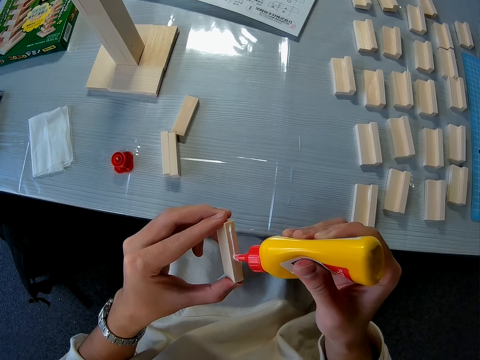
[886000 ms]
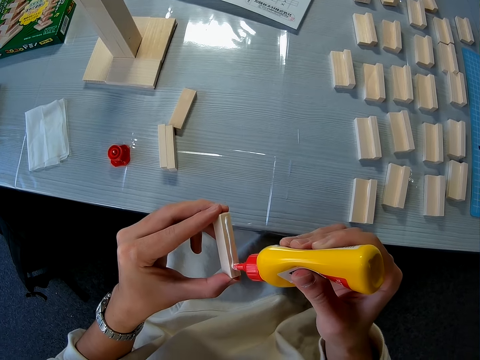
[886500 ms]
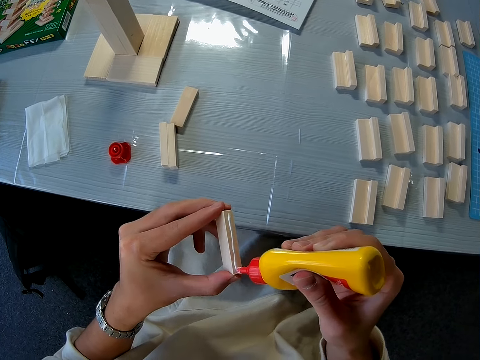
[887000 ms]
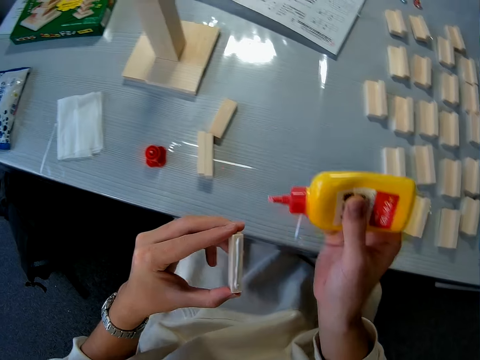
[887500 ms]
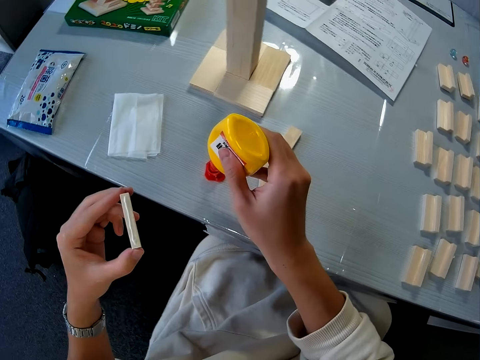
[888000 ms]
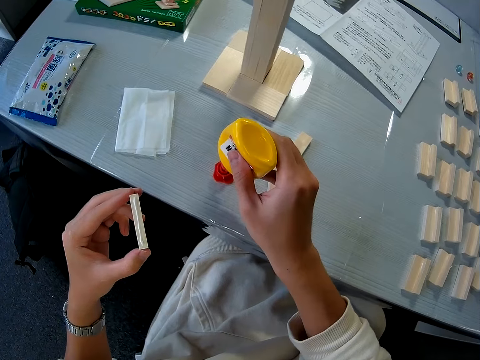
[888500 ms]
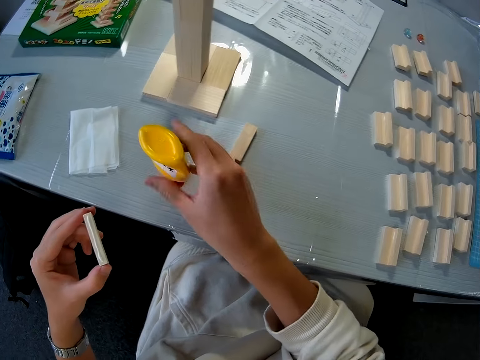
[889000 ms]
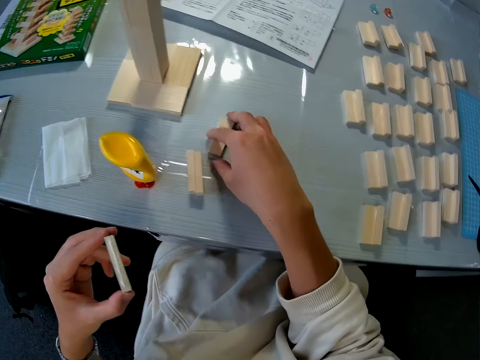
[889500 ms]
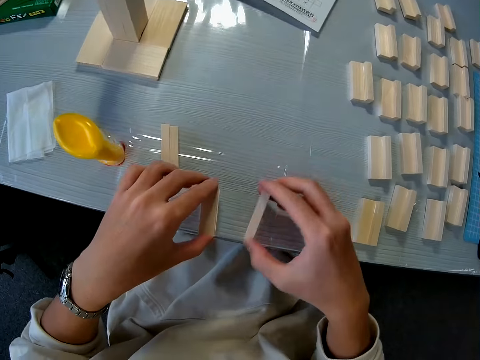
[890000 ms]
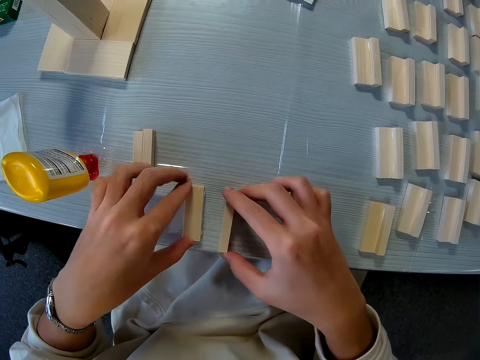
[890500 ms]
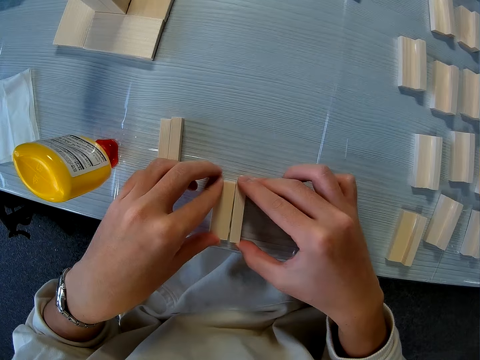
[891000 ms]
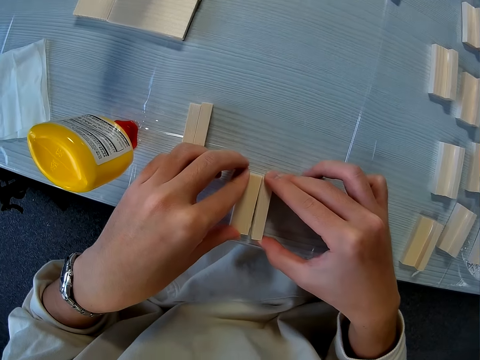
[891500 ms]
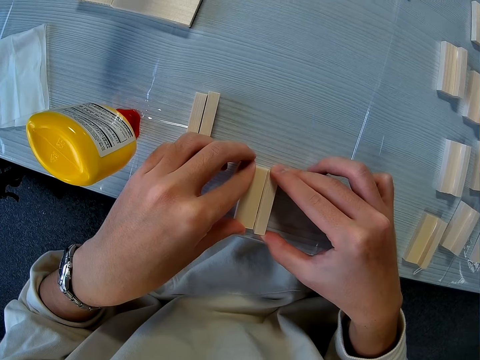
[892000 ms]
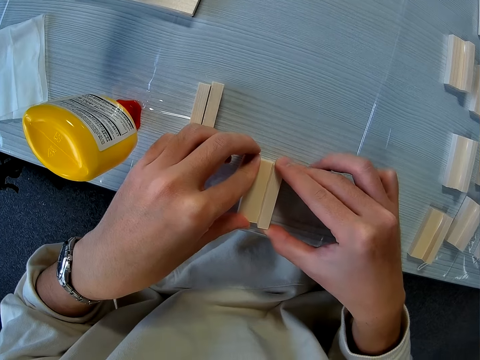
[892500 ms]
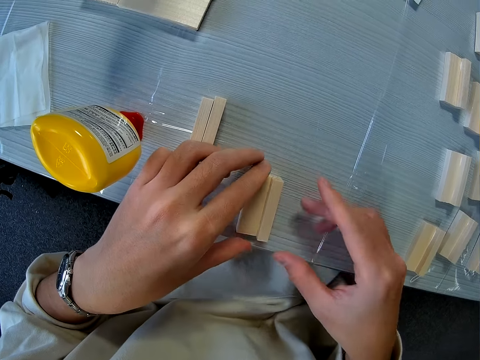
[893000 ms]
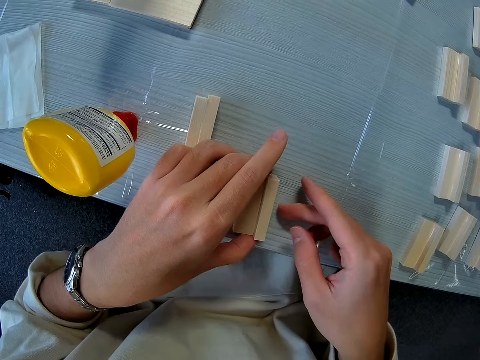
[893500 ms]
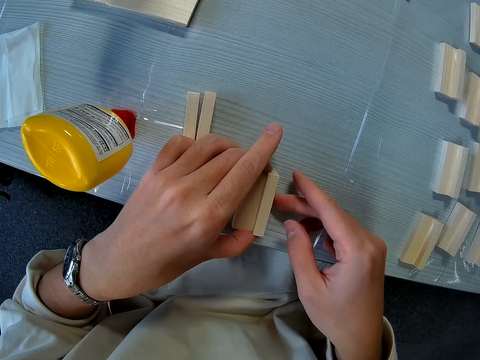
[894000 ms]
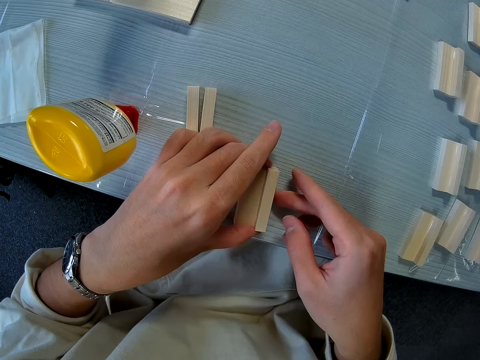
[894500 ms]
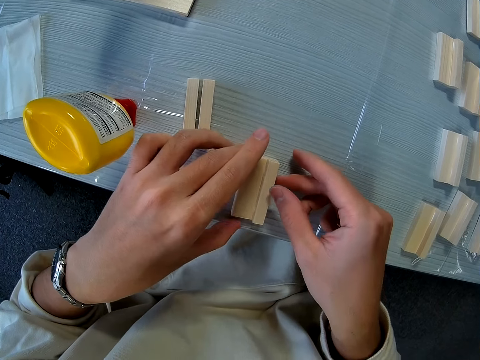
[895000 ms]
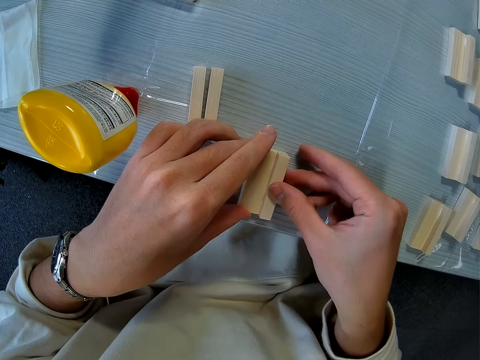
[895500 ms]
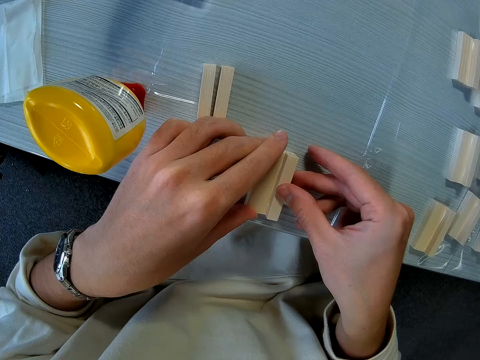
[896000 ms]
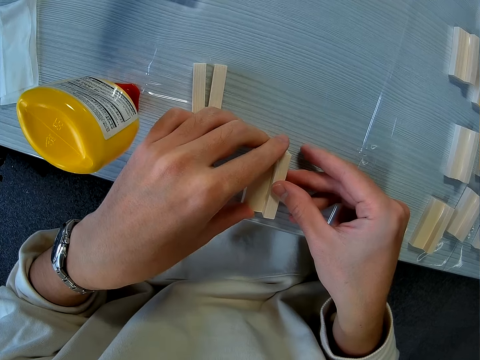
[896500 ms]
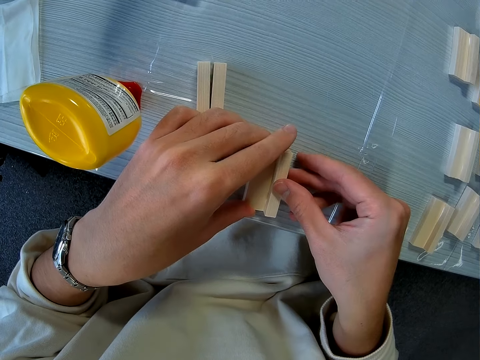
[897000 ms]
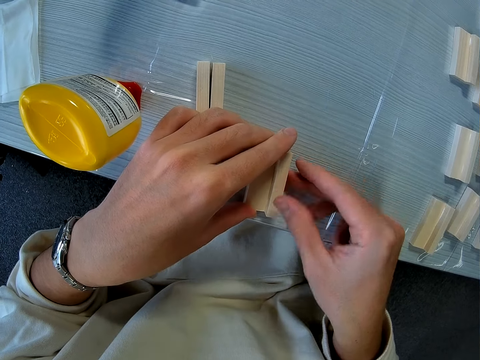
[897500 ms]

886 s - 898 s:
The camera wearer puts the glue on the table. They attach two pieces of wood craft.

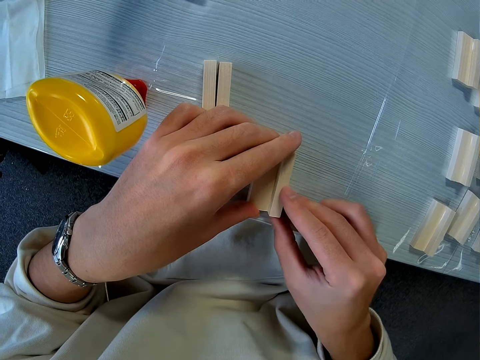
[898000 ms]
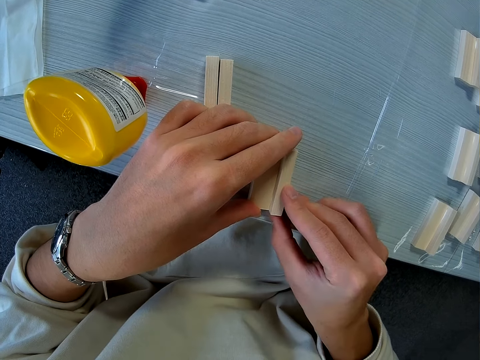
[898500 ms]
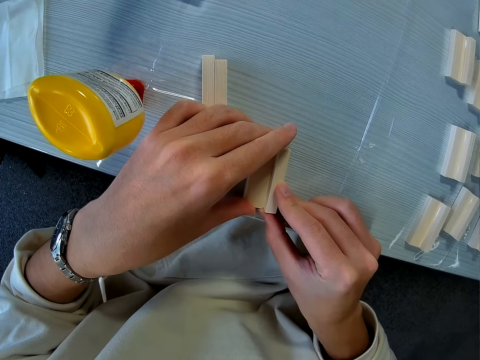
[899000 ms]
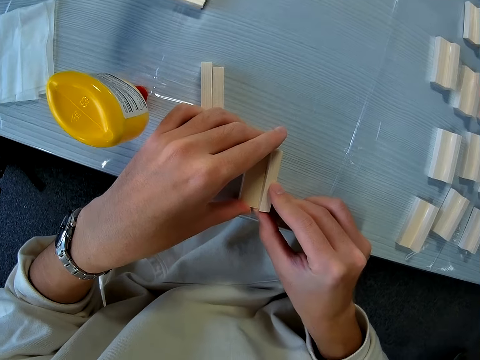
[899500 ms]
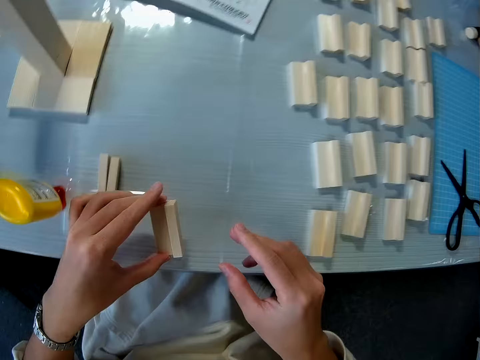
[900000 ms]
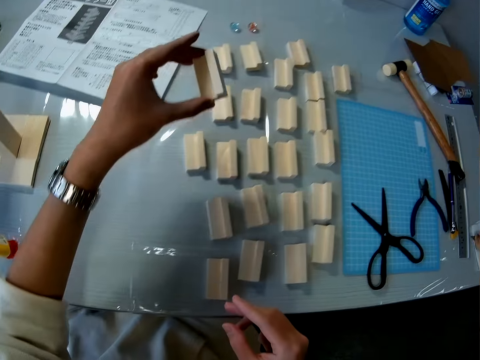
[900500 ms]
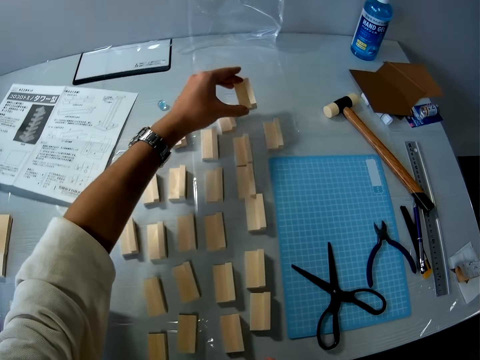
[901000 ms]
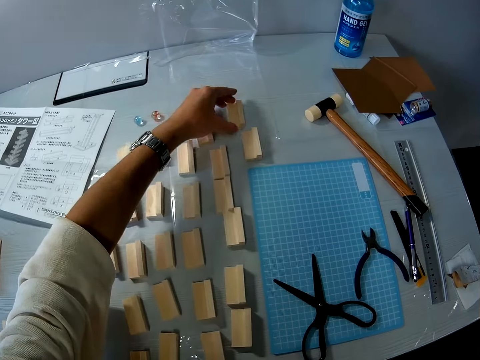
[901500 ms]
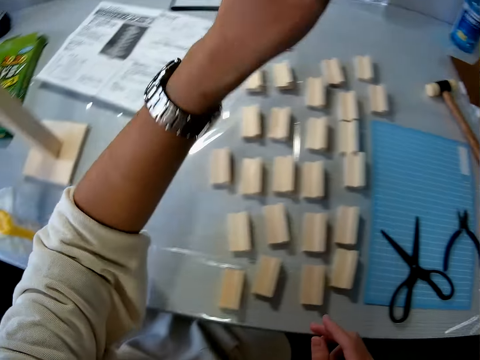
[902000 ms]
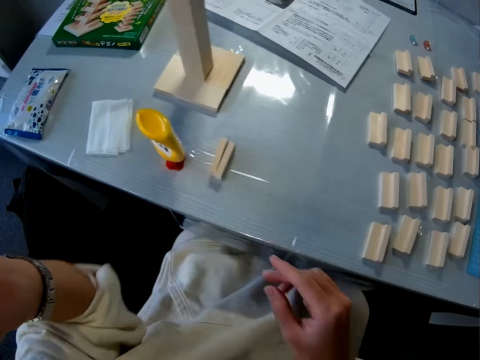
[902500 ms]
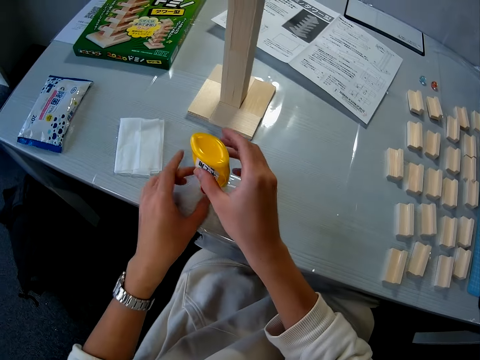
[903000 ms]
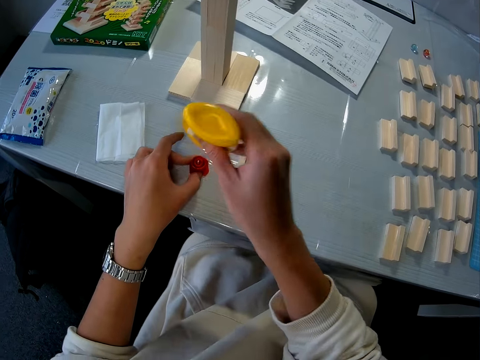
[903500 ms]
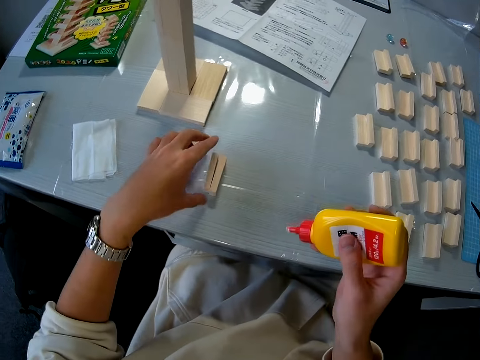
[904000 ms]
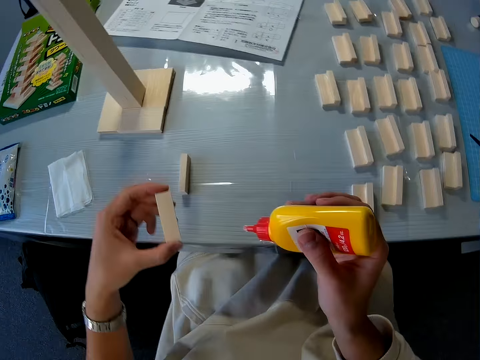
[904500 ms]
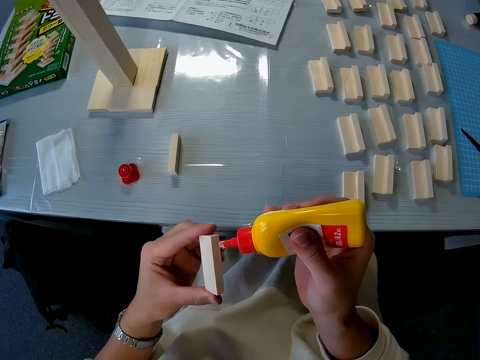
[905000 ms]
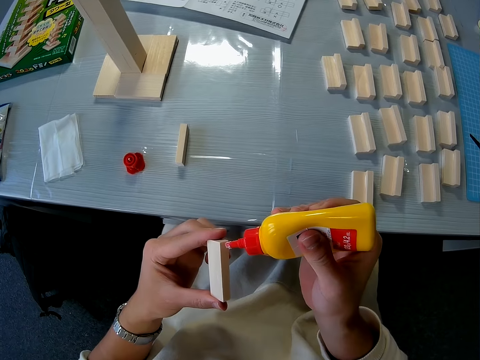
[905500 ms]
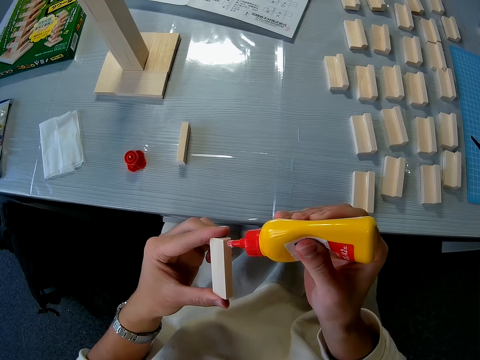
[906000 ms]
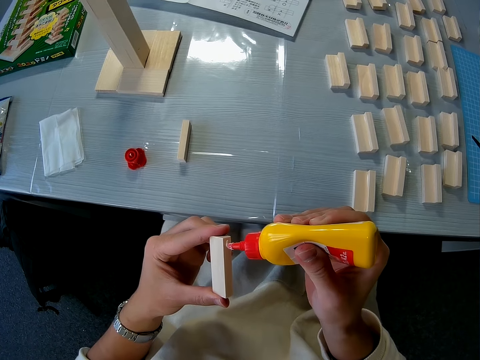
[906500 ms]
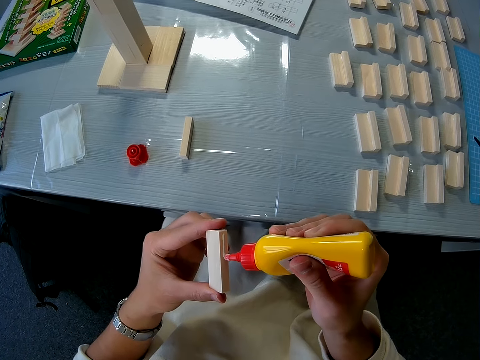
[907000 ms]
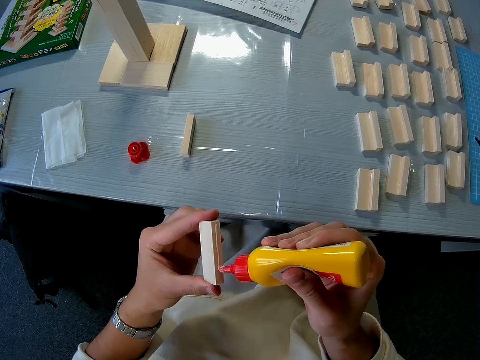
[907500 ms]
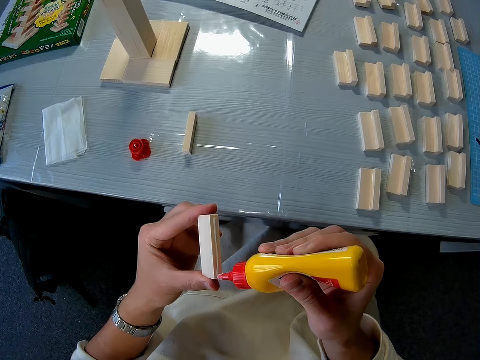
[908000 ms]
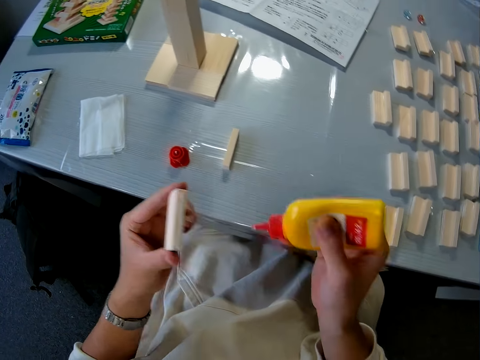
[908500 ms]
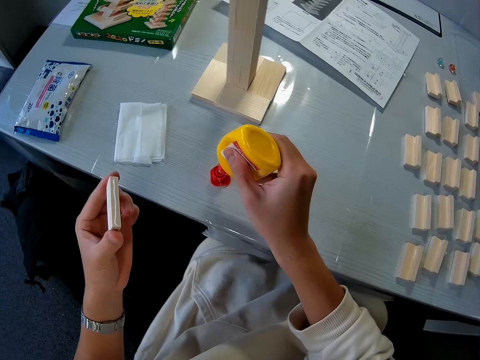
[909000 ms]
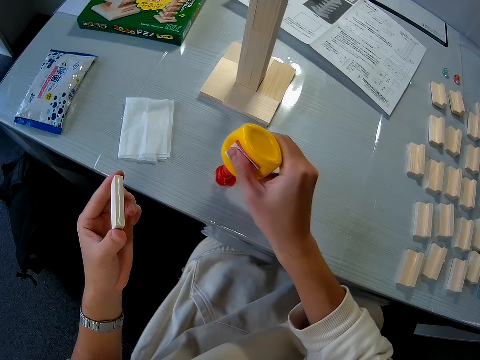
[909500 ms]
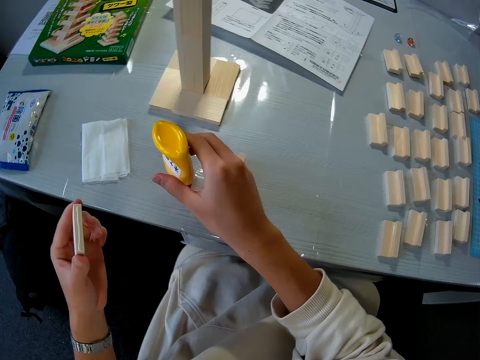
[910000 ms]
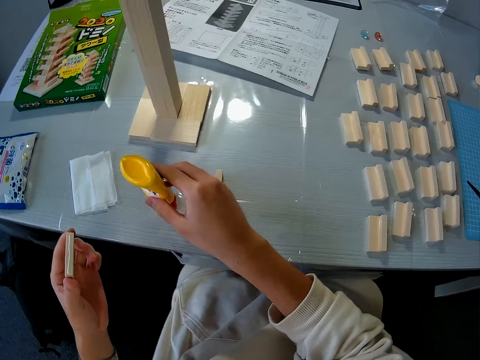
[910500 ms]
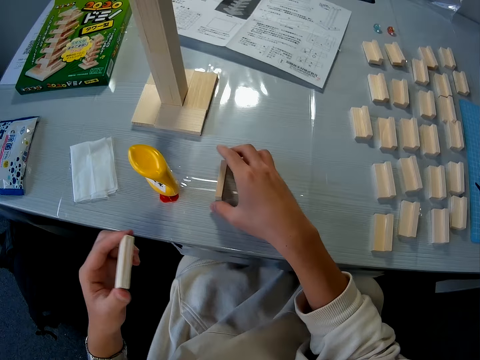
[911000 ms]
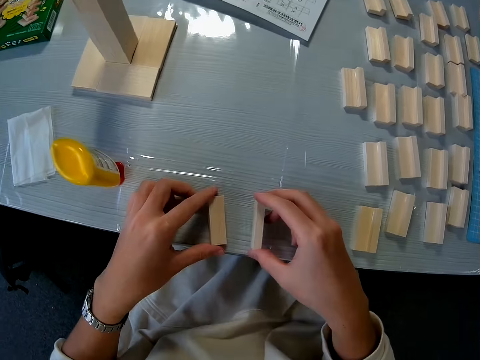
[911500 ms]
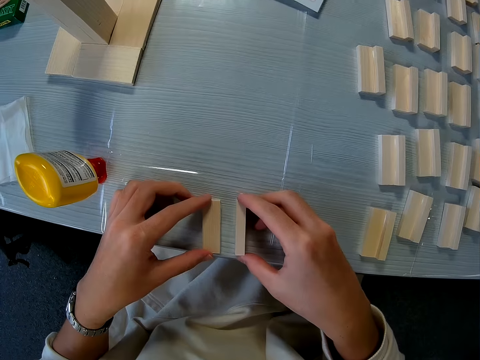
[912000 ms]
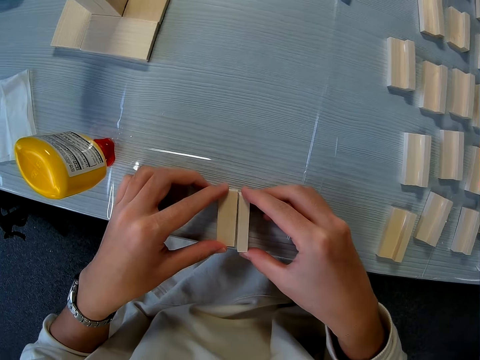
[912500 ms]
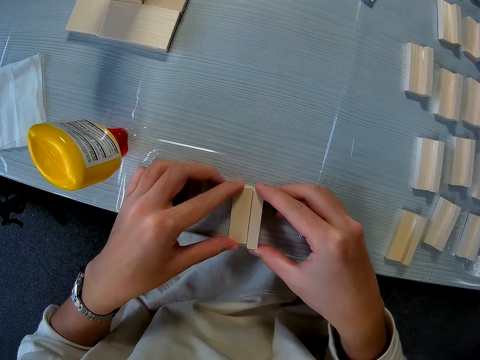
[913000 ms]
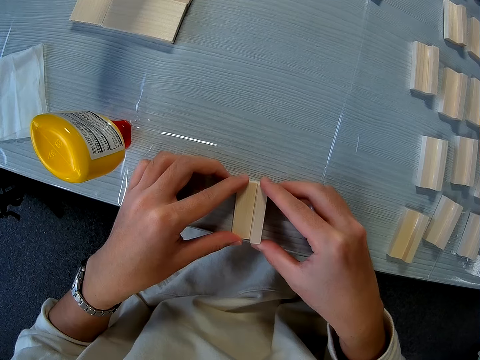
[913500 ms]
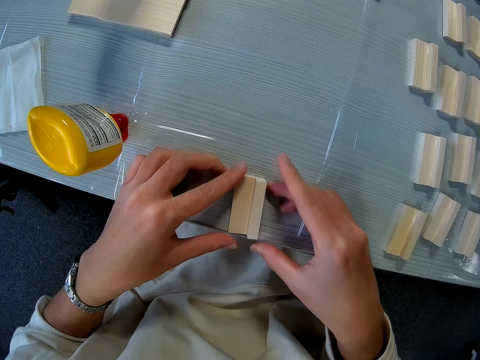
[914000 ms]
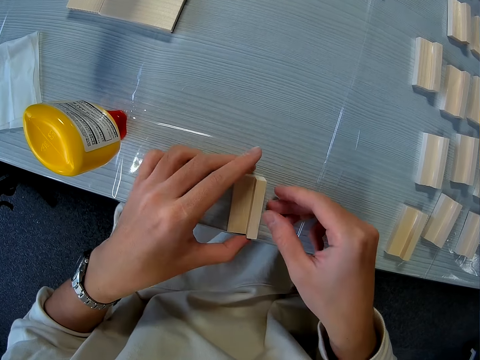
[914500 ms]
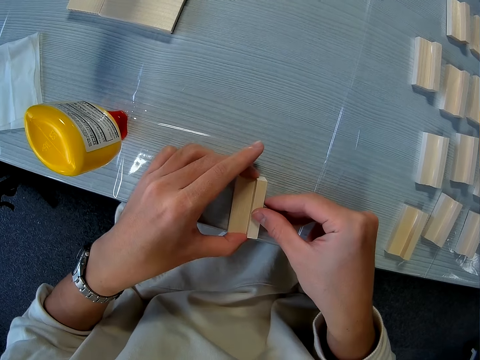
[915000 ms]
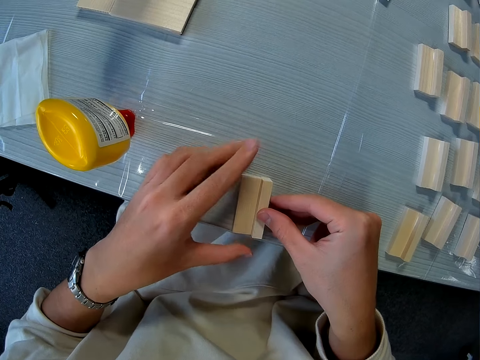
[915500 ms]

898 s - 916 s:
The camera wearer puts the pieces of wood craft aside. They pick the glue from the table. They put the glue on the wood. They drop the glue. They attach two pieces of wood craft.
